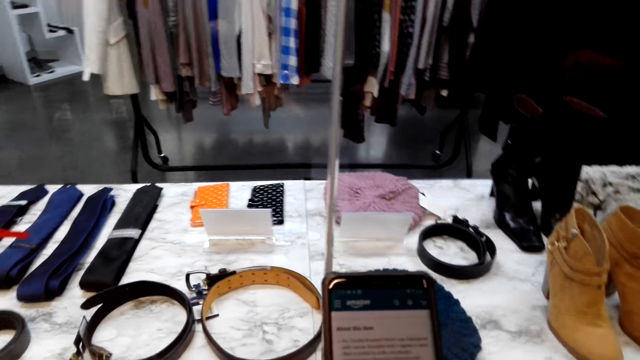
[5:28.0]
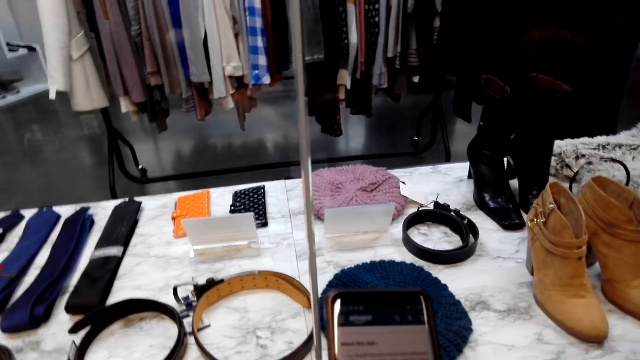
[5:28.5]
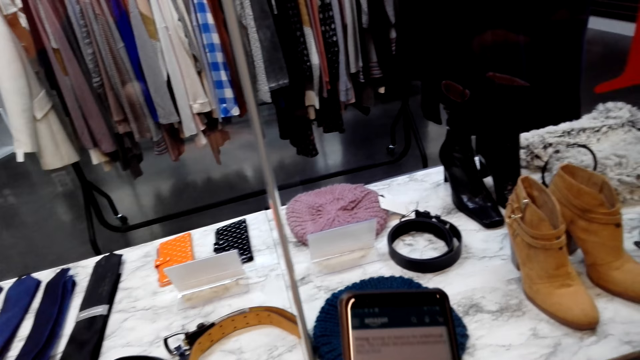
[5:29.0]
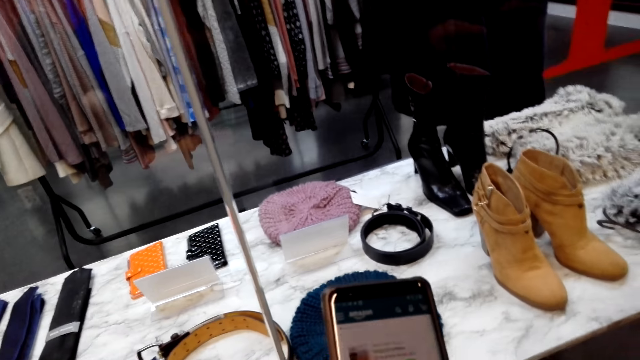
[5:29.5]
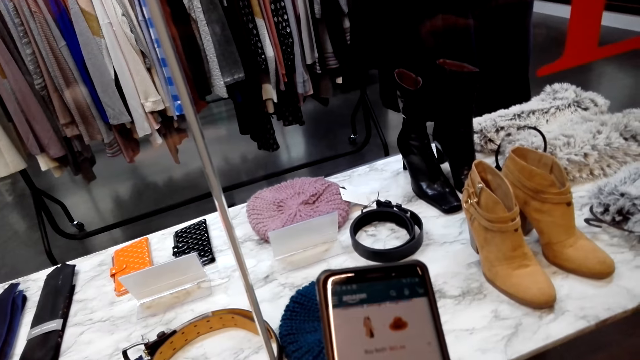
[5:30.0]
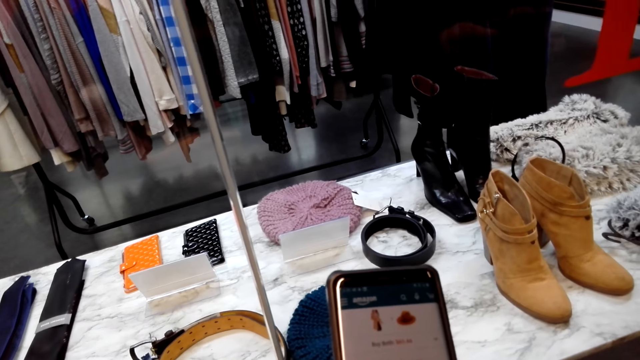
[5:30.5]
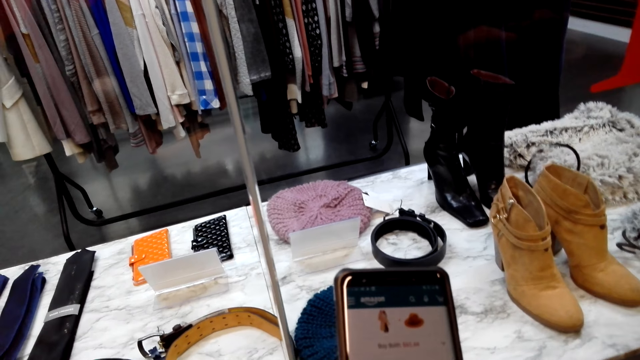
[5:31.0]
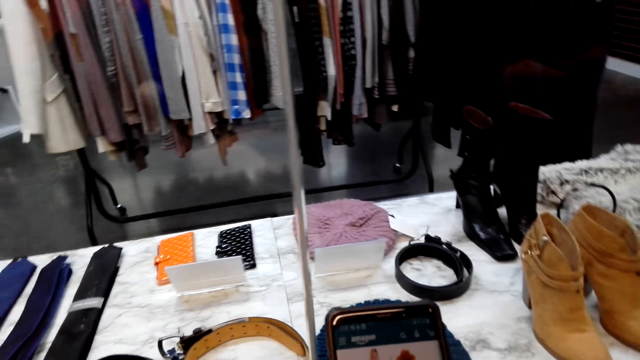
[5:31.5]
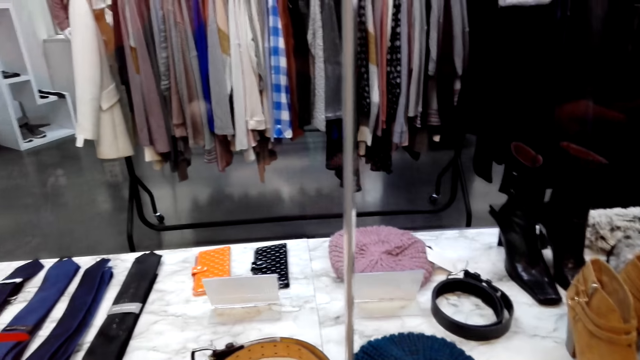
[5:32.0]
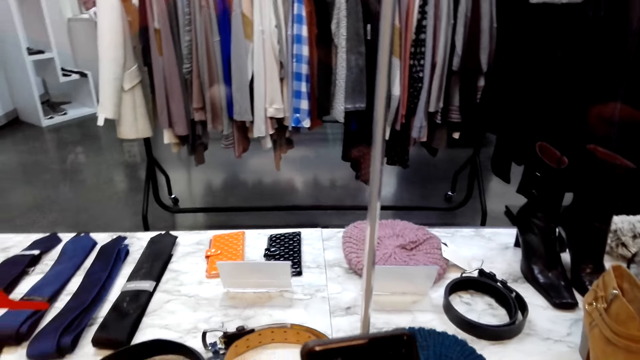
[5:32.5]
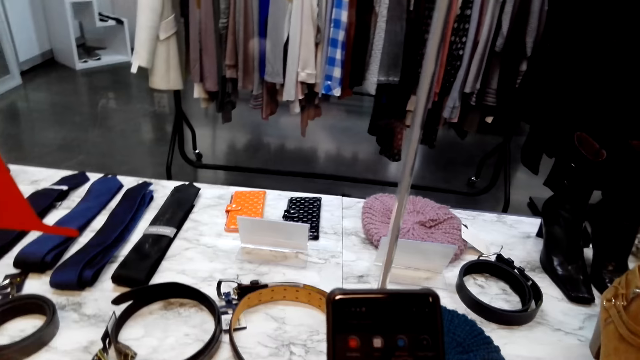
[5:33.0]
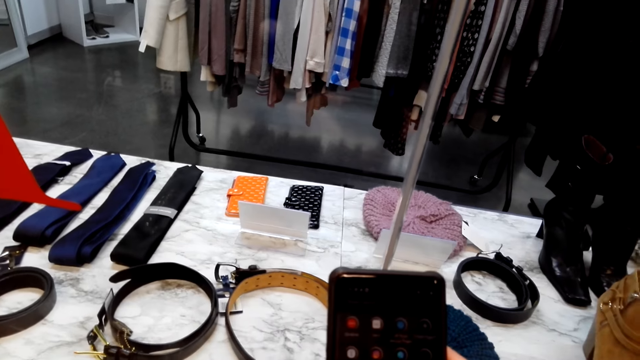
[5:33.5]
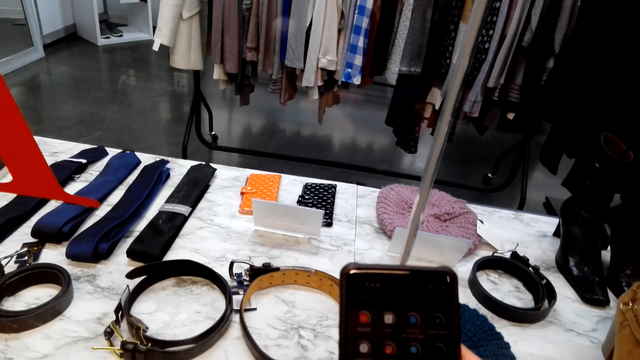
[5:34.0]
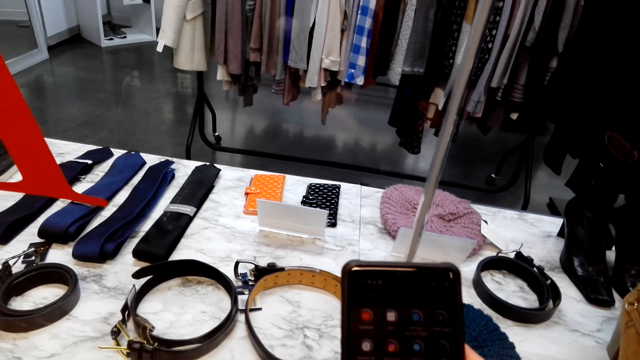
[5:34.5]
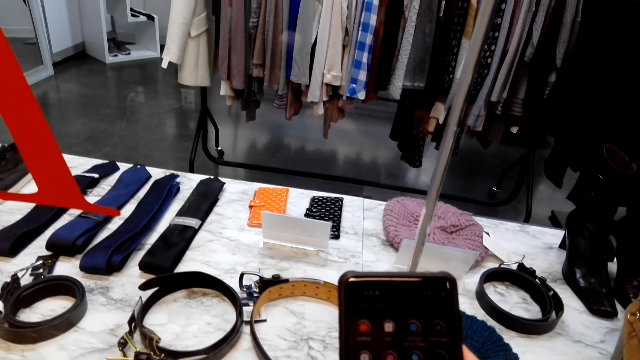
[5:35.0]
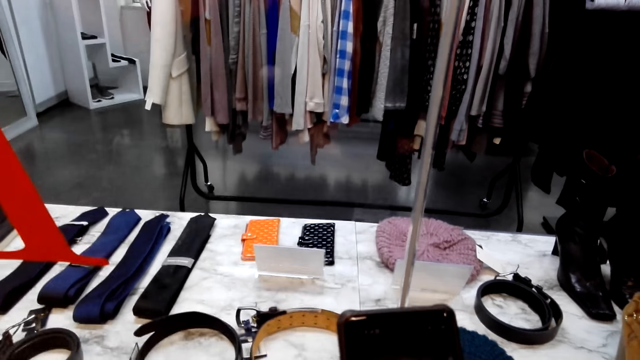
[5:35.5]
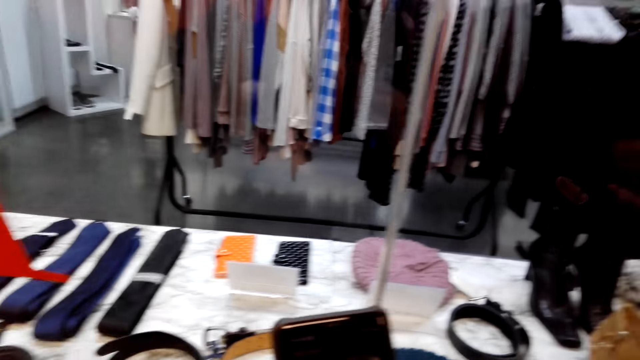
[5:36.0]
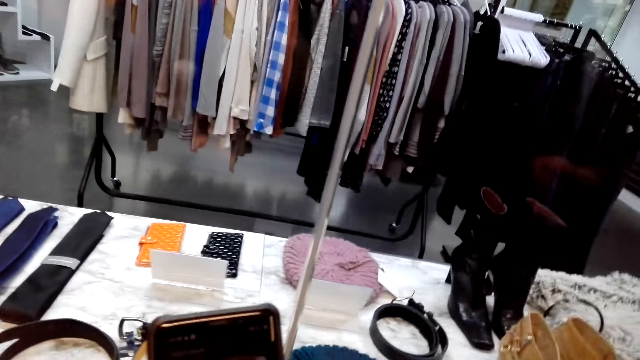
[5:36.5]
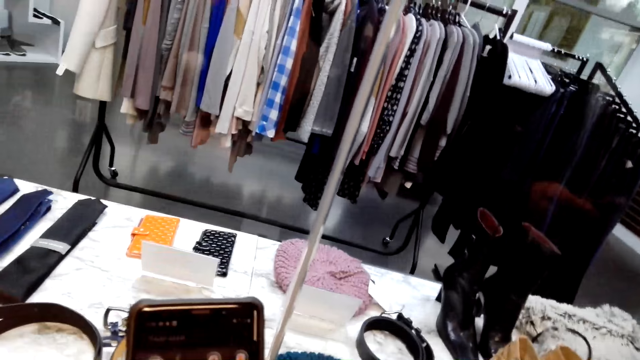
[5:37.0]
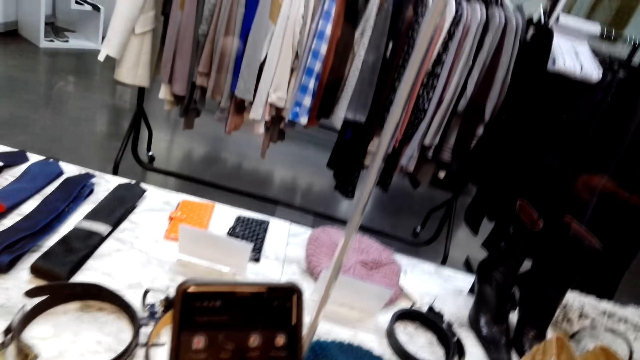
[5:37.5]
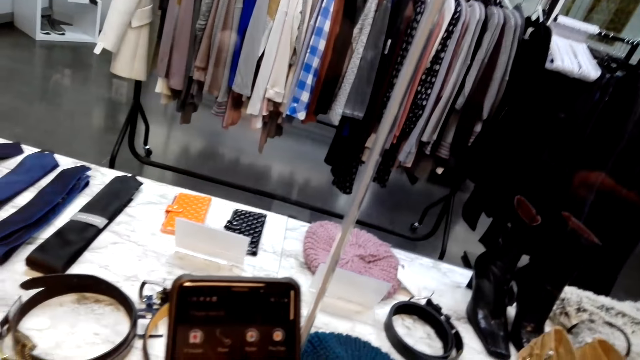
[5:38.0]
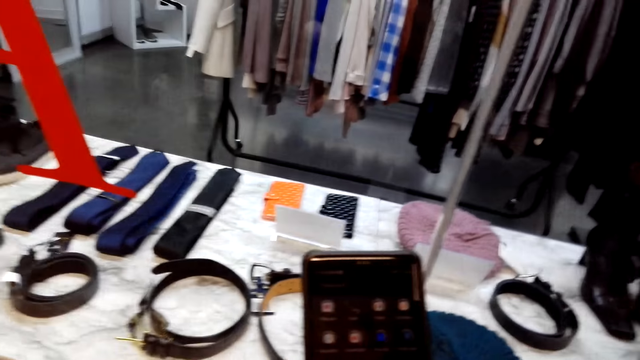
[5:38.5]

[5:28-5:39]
The camera wearer converses with a person. They operate the phone.

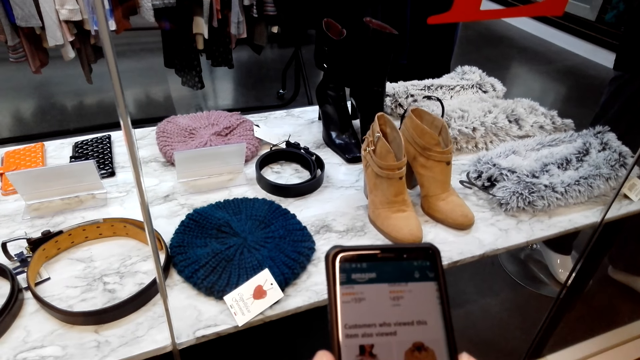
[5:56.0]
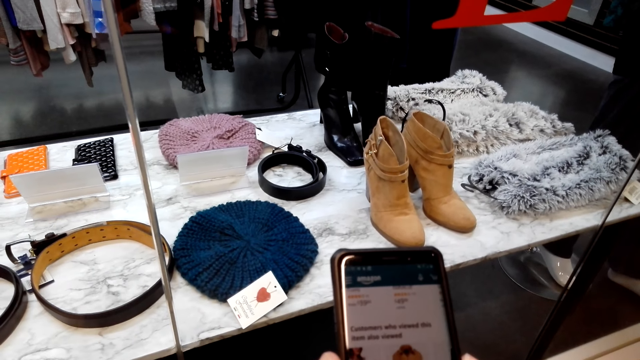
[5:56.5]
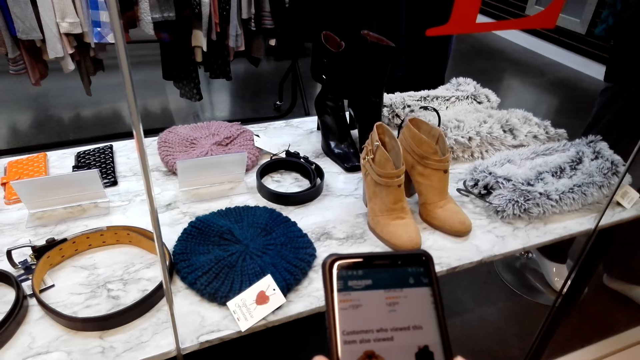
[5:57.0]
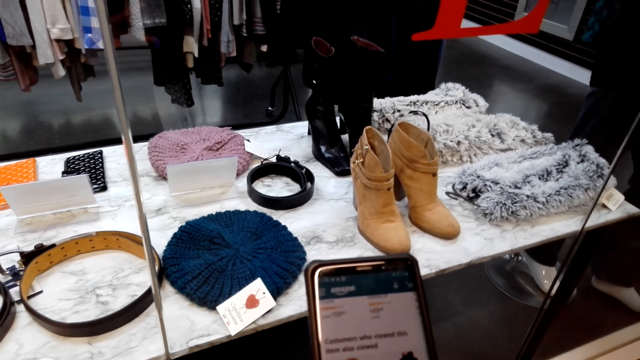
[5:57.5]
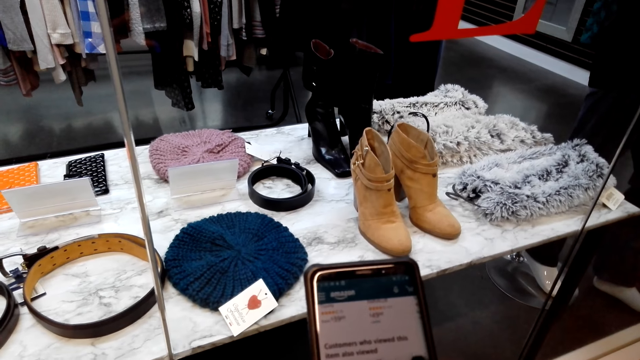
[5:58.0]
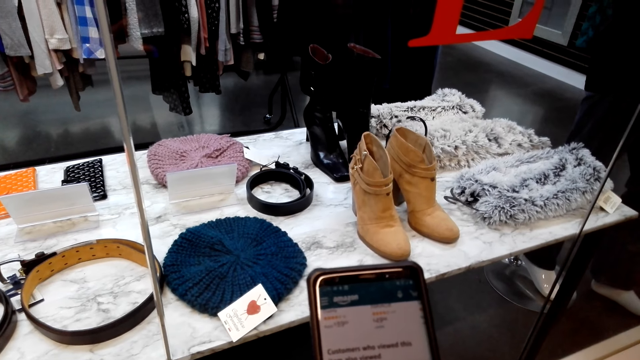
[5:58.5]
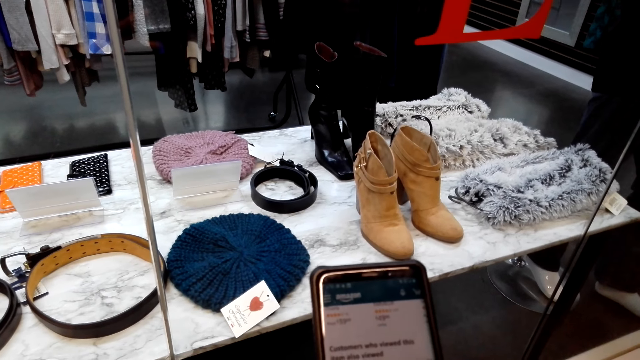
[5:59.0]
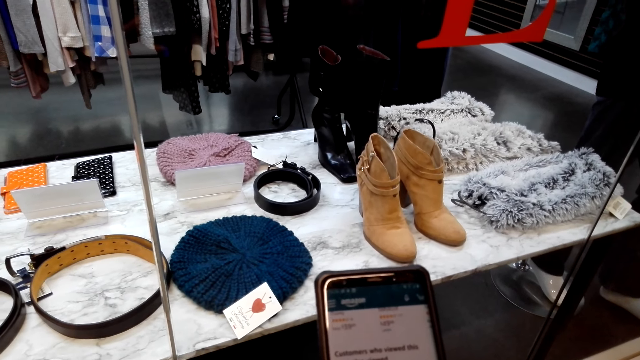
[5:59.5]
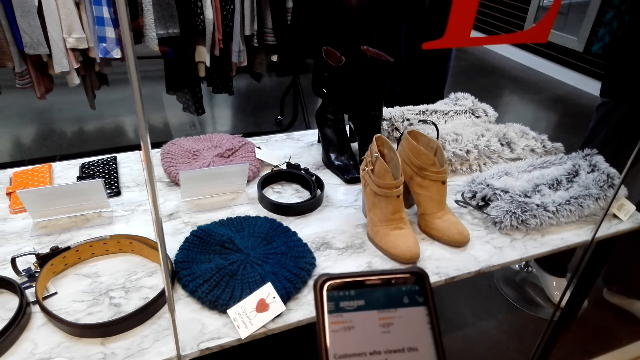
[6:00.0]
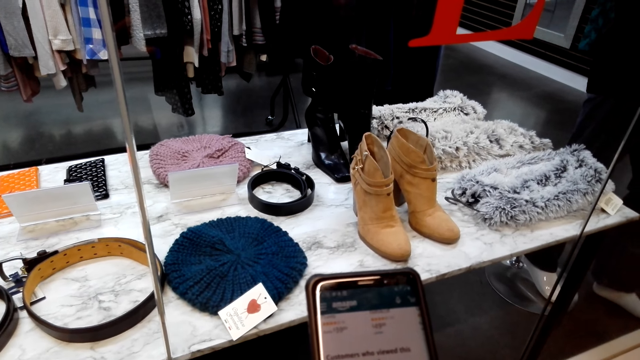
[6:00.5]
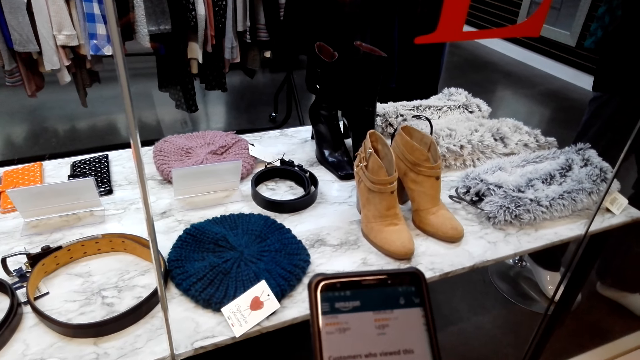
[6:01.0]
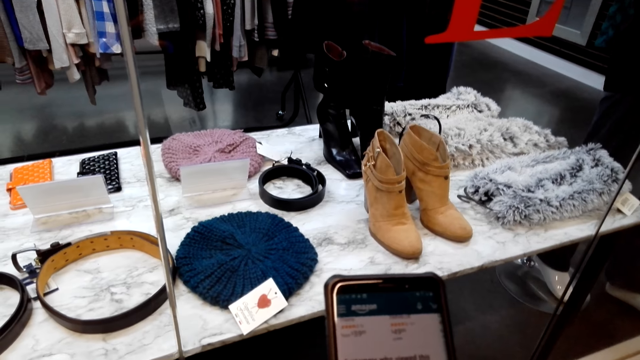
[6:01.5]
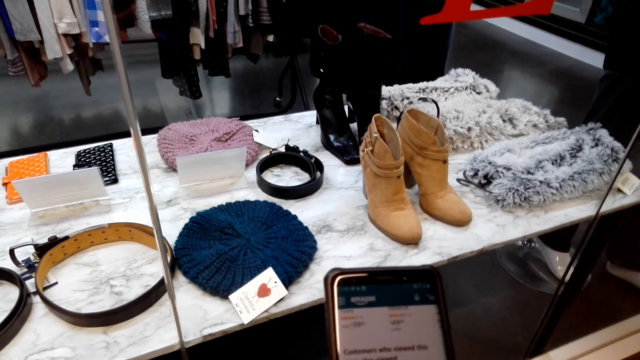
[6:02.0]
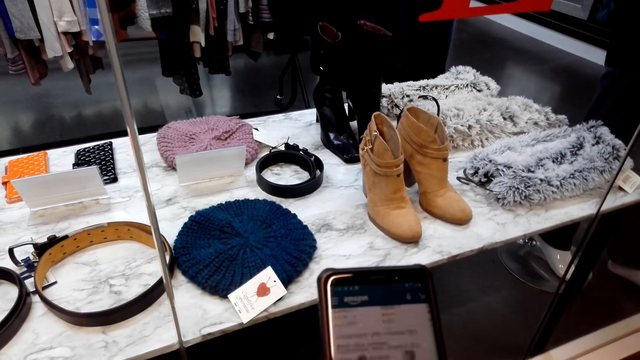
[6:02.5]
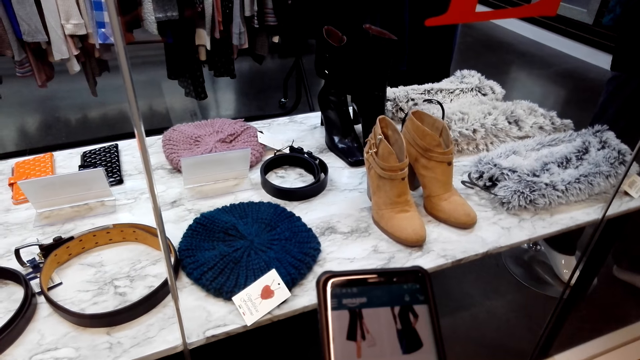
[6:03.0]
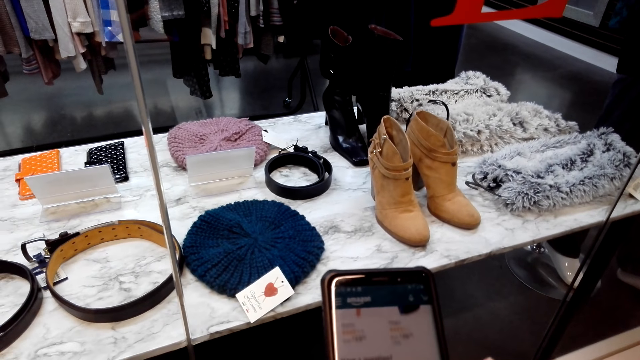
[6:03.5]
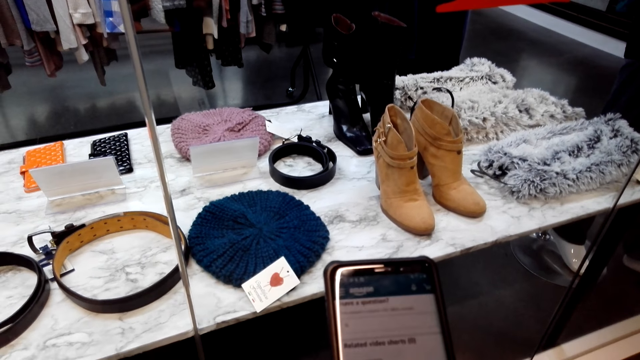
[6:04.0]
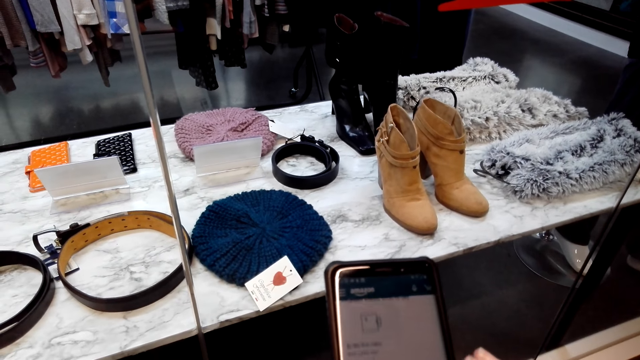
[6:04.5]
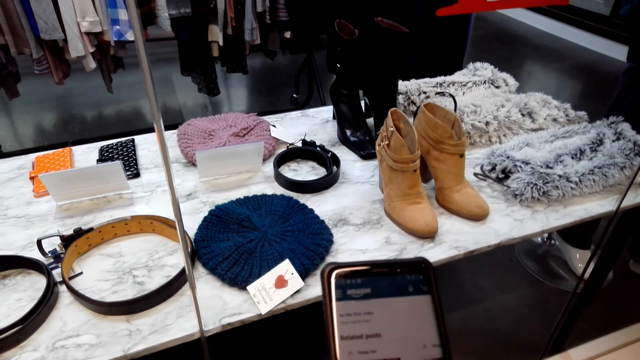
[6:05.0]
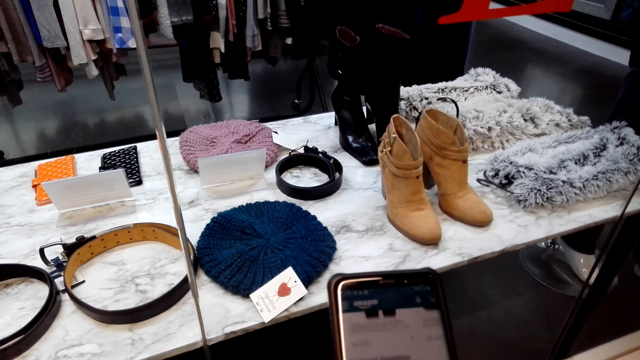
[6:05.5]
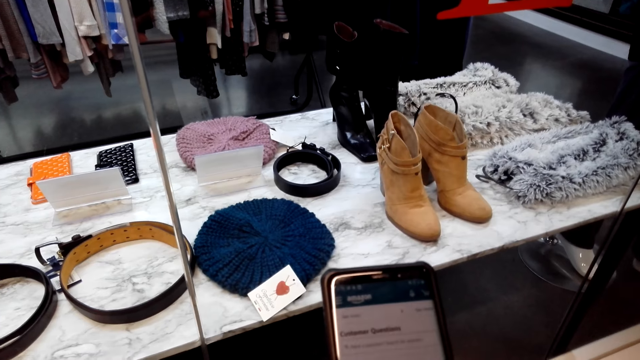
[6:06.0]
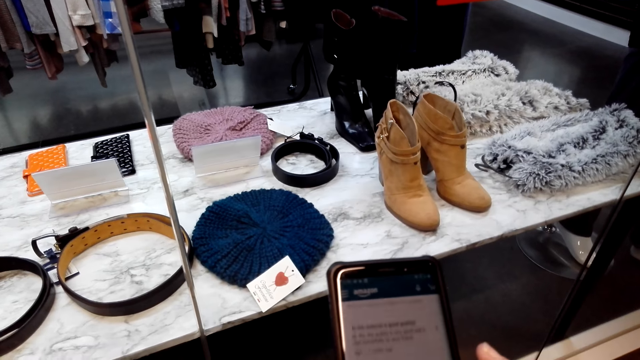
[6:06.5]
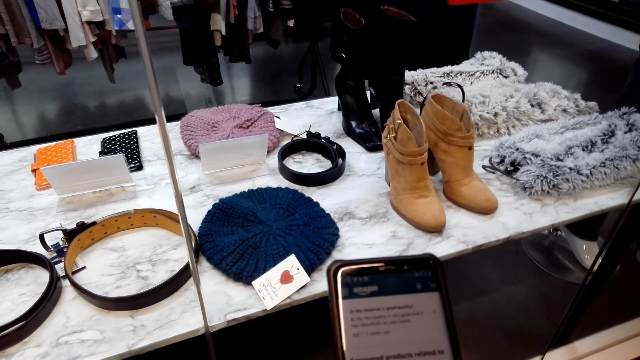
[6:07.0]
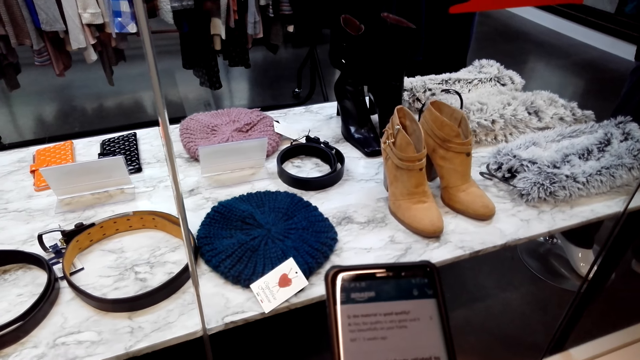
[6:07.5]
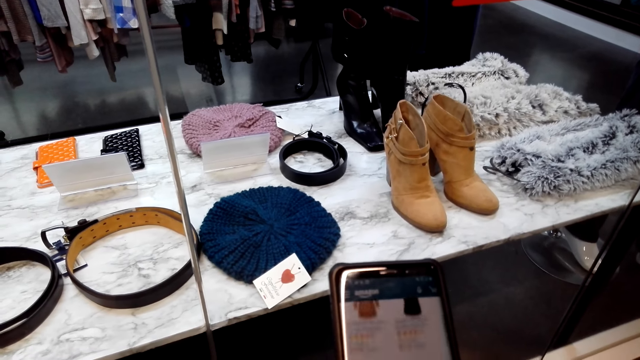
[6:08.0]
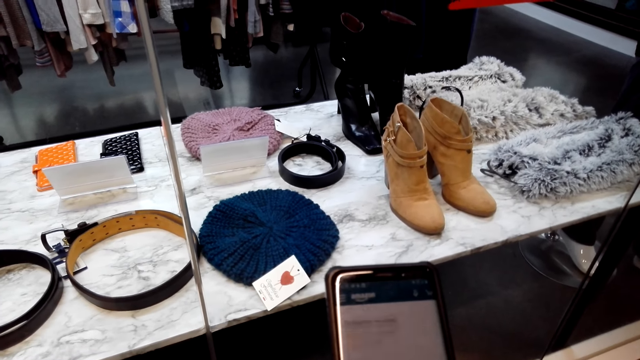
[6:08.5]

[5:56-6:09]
The camera wearer holds the phone. They scroll the phone.
